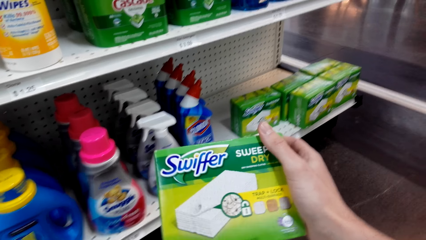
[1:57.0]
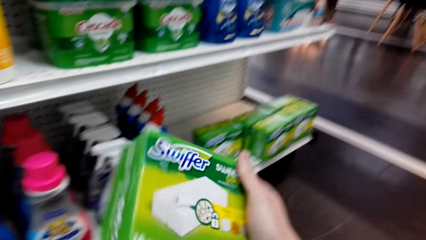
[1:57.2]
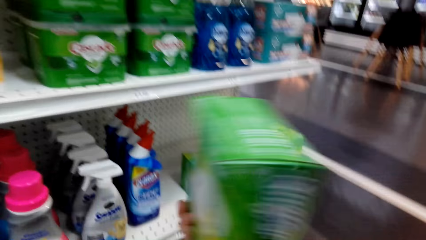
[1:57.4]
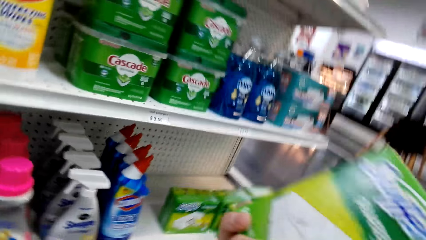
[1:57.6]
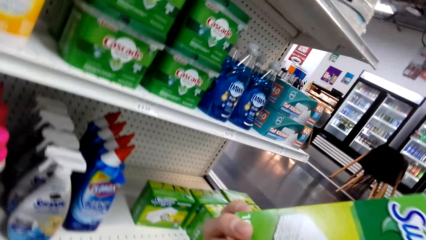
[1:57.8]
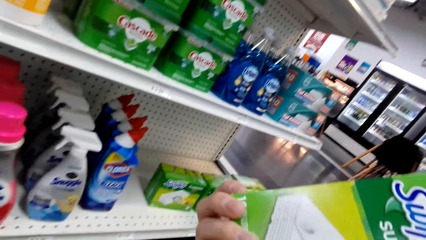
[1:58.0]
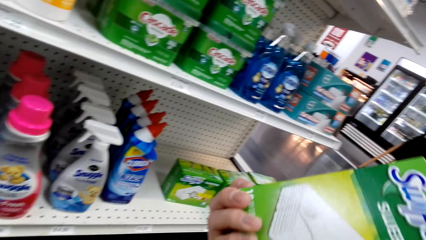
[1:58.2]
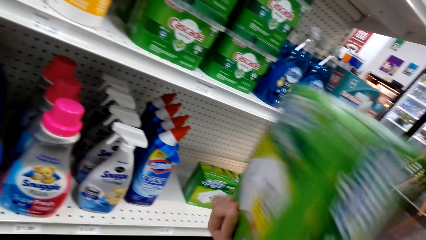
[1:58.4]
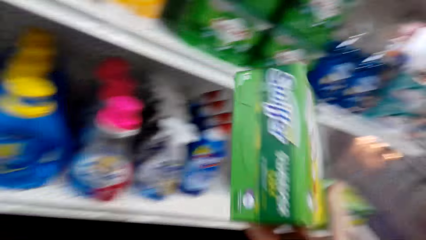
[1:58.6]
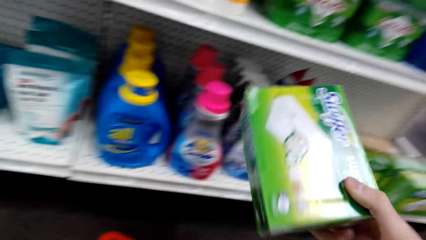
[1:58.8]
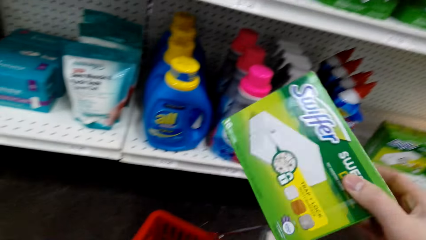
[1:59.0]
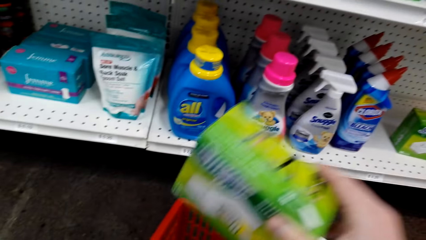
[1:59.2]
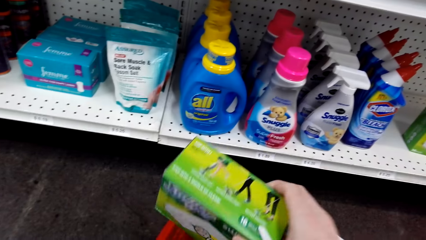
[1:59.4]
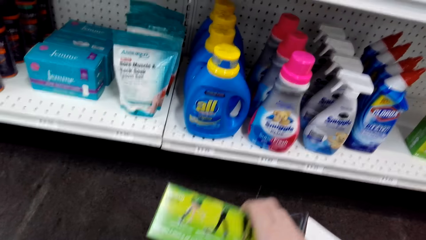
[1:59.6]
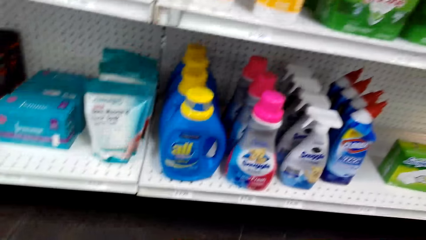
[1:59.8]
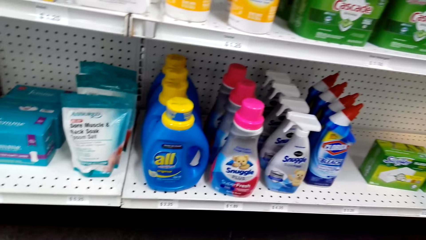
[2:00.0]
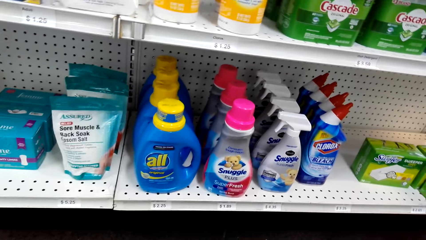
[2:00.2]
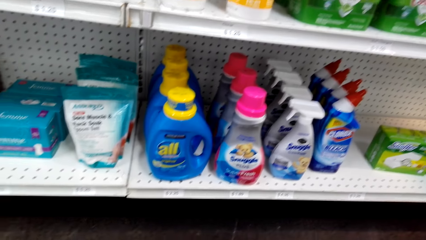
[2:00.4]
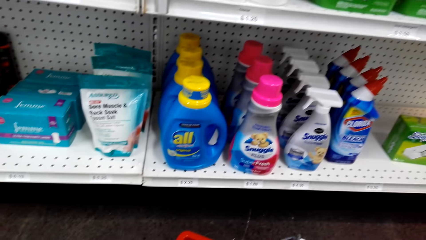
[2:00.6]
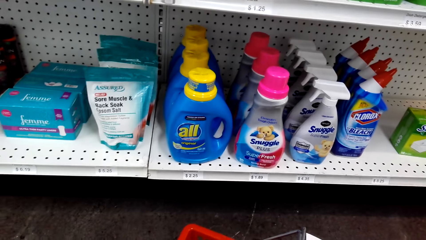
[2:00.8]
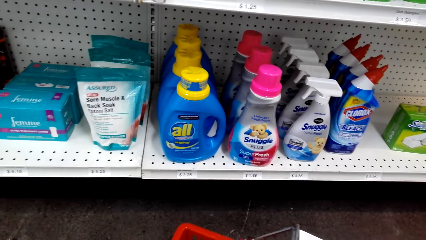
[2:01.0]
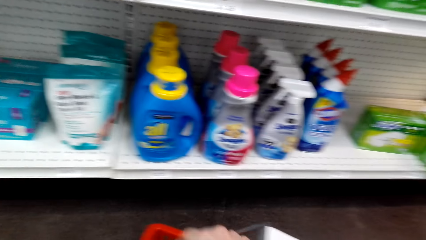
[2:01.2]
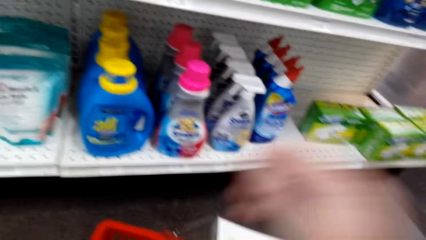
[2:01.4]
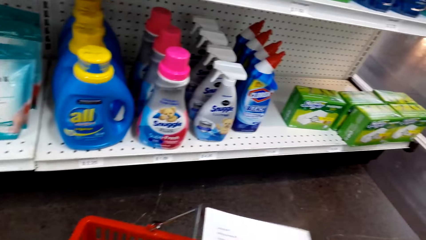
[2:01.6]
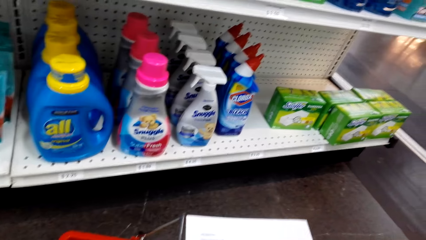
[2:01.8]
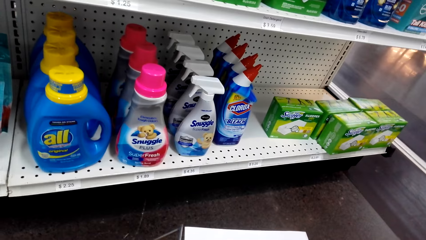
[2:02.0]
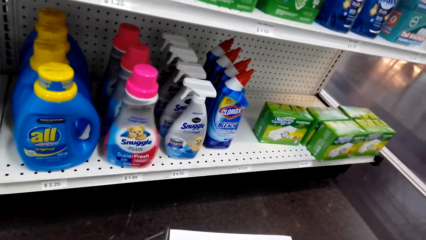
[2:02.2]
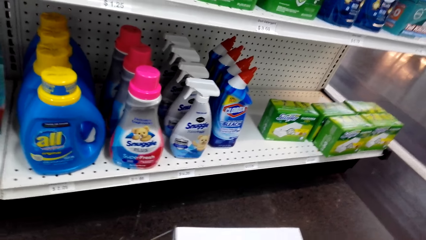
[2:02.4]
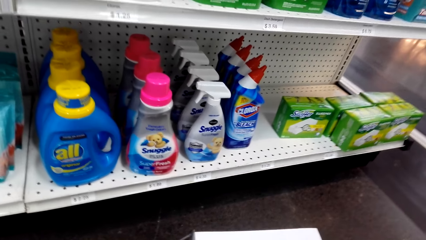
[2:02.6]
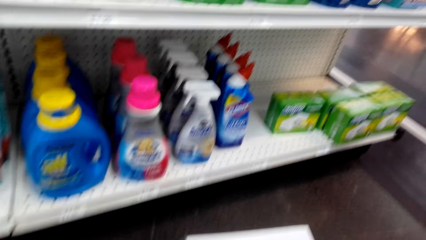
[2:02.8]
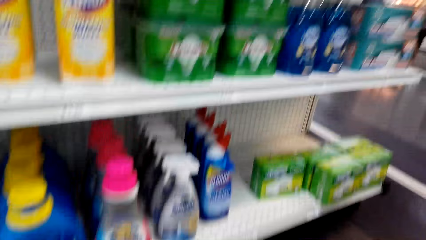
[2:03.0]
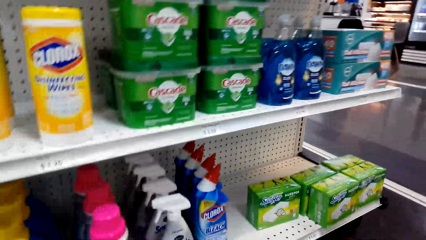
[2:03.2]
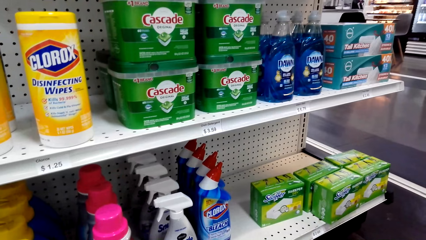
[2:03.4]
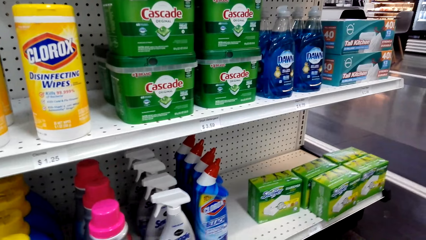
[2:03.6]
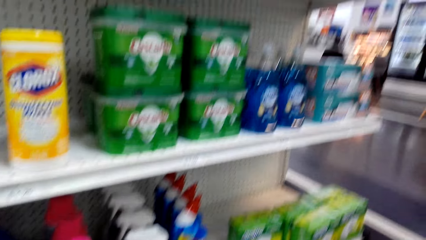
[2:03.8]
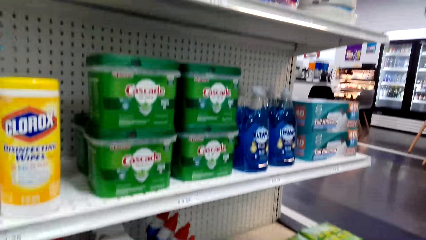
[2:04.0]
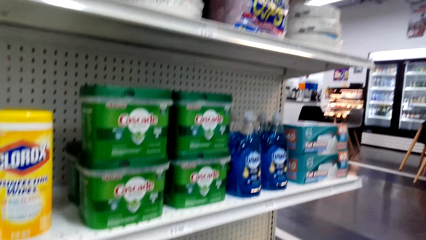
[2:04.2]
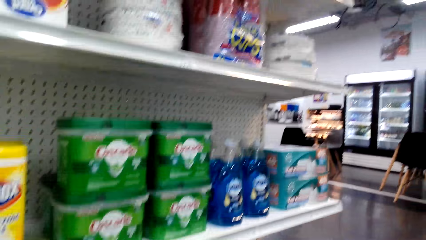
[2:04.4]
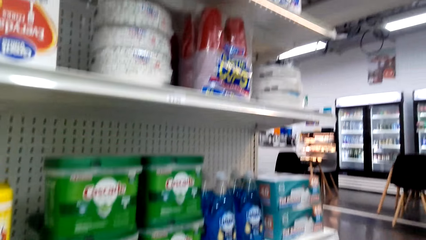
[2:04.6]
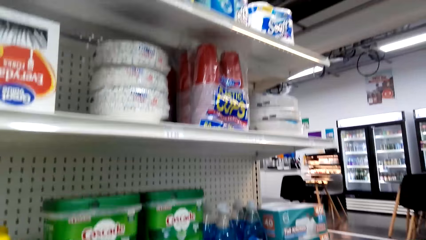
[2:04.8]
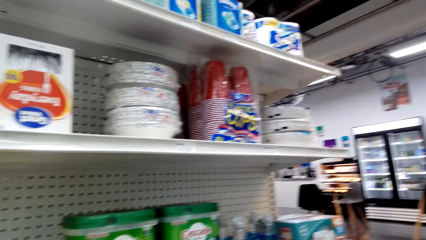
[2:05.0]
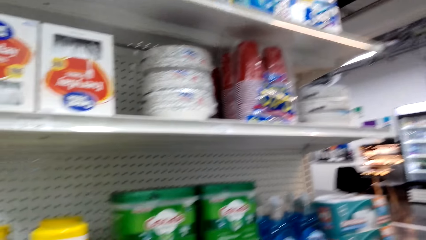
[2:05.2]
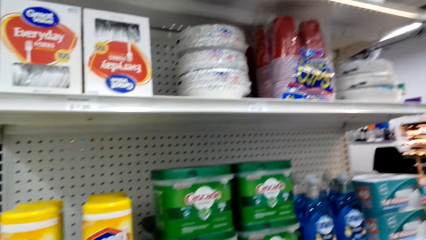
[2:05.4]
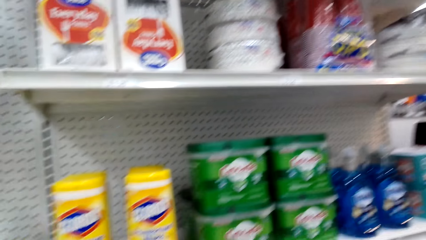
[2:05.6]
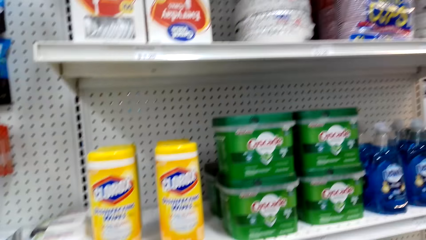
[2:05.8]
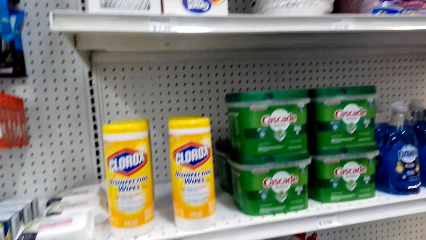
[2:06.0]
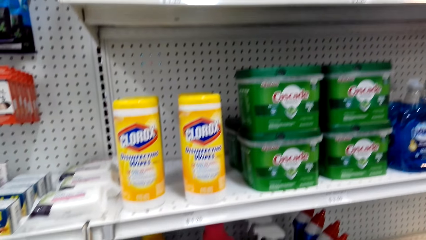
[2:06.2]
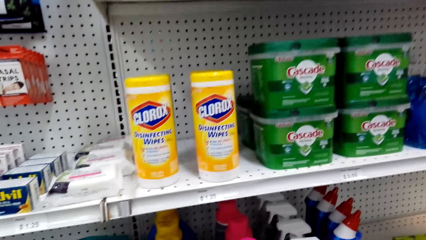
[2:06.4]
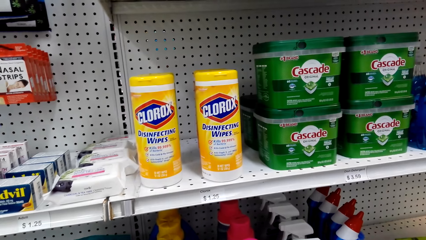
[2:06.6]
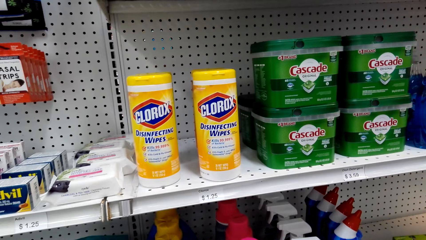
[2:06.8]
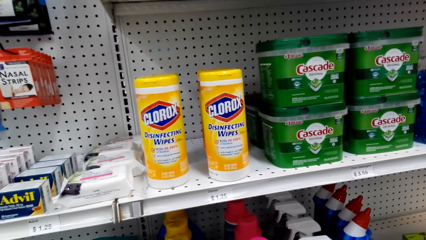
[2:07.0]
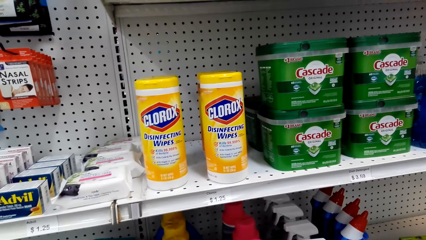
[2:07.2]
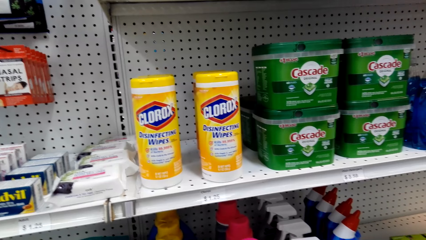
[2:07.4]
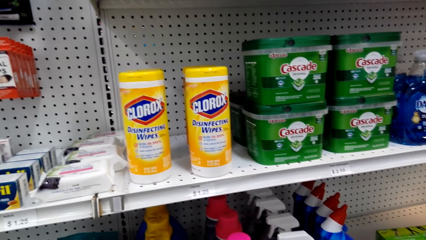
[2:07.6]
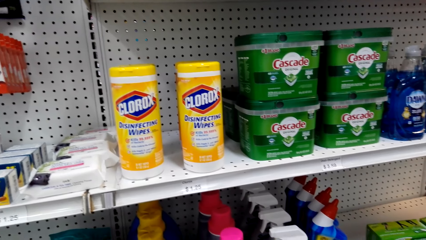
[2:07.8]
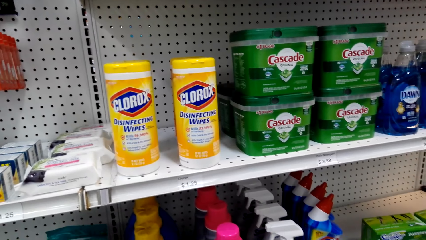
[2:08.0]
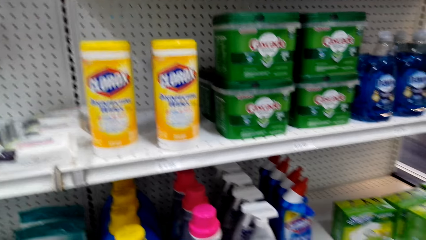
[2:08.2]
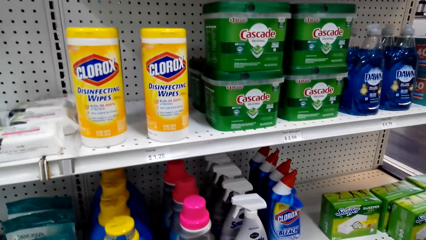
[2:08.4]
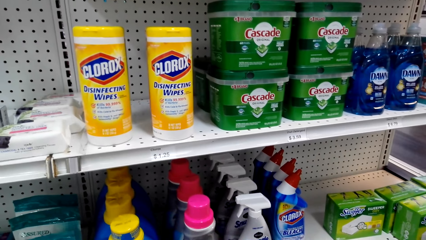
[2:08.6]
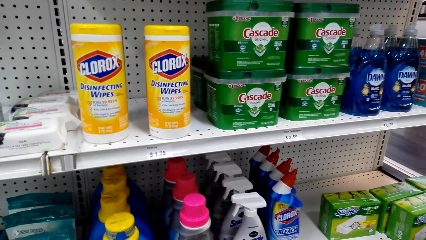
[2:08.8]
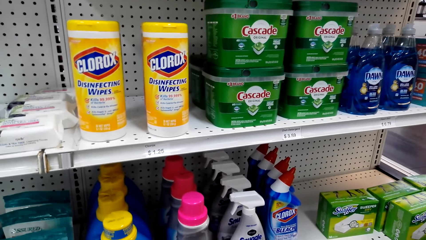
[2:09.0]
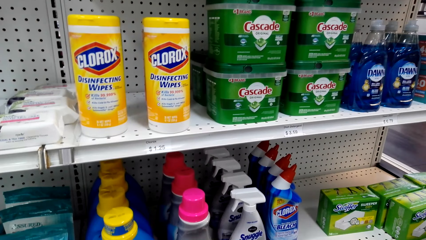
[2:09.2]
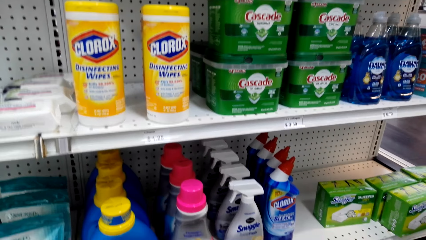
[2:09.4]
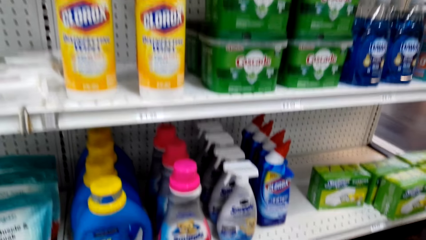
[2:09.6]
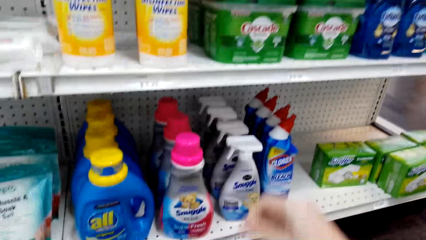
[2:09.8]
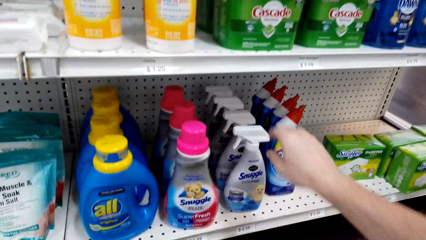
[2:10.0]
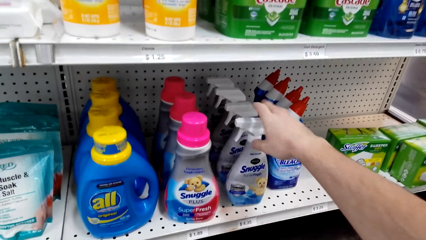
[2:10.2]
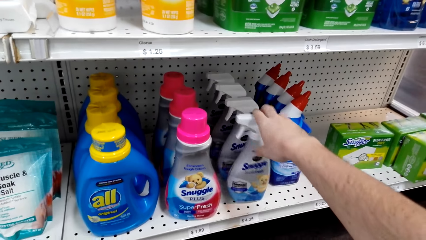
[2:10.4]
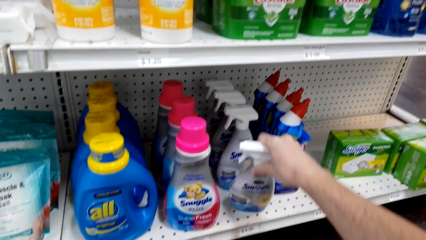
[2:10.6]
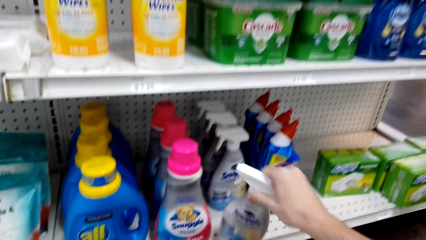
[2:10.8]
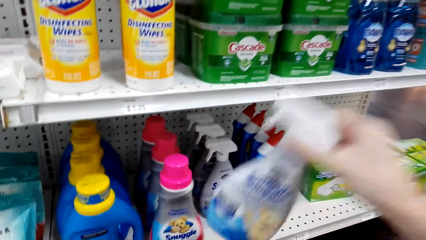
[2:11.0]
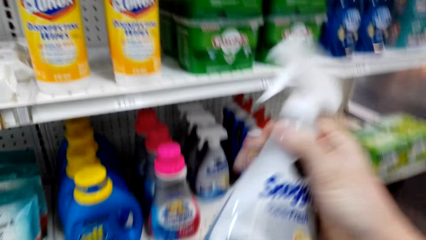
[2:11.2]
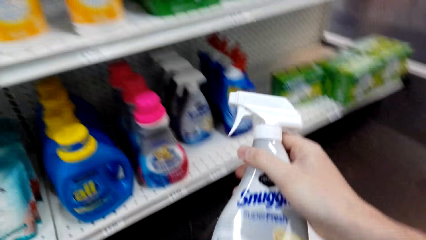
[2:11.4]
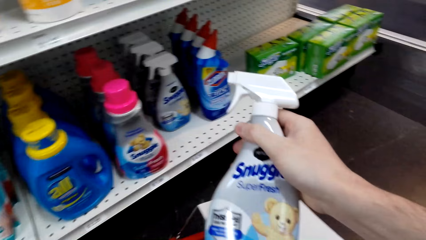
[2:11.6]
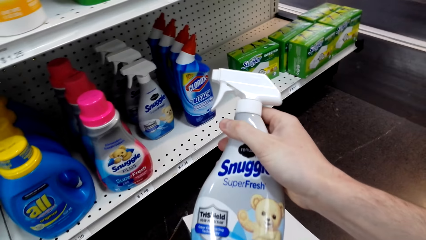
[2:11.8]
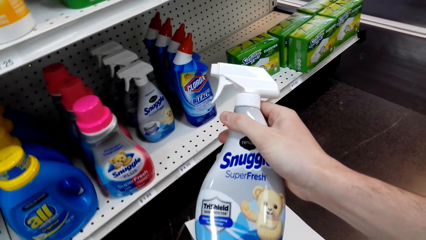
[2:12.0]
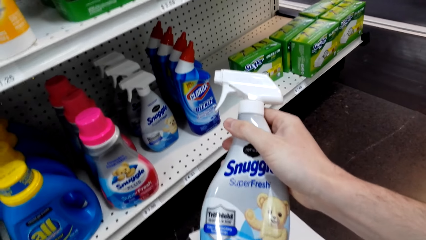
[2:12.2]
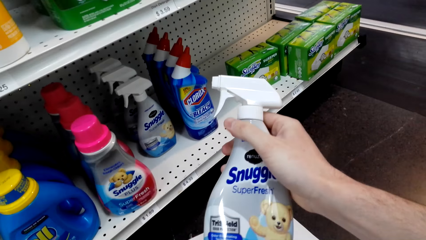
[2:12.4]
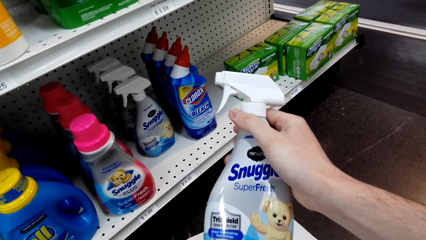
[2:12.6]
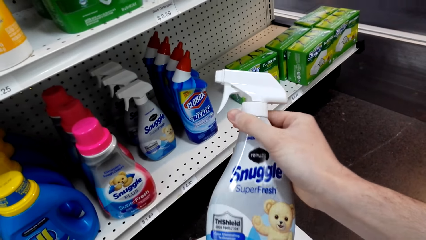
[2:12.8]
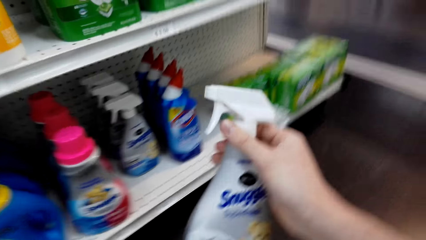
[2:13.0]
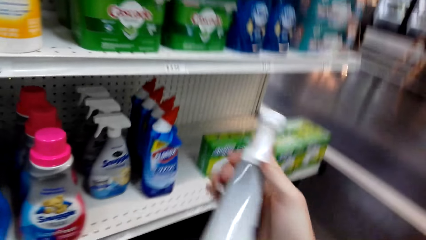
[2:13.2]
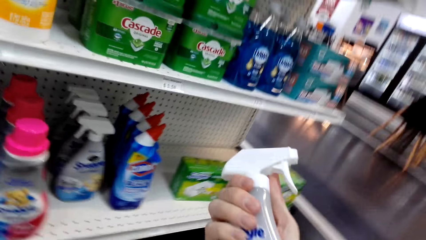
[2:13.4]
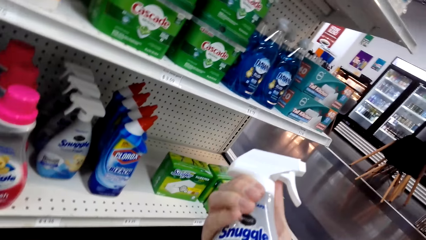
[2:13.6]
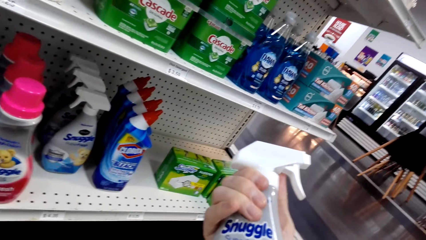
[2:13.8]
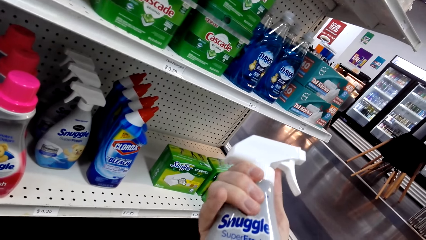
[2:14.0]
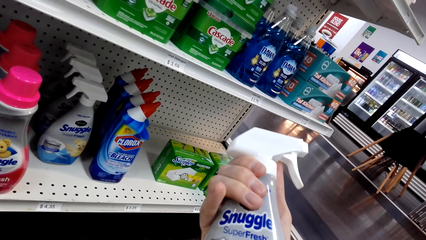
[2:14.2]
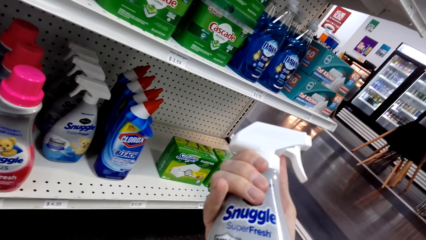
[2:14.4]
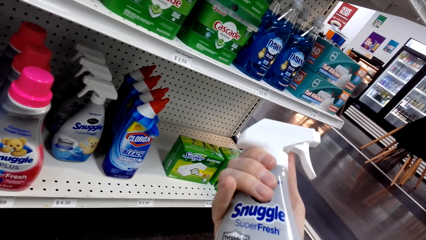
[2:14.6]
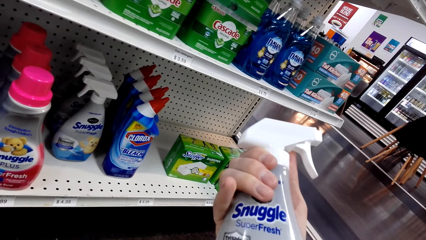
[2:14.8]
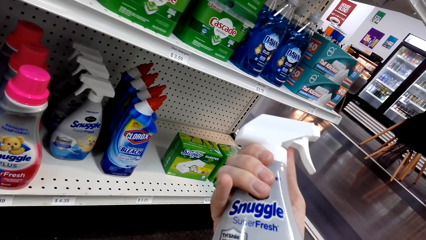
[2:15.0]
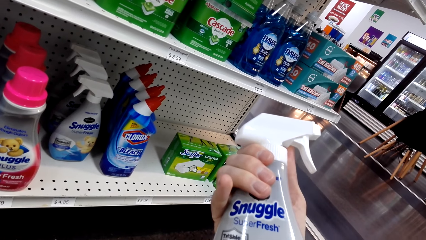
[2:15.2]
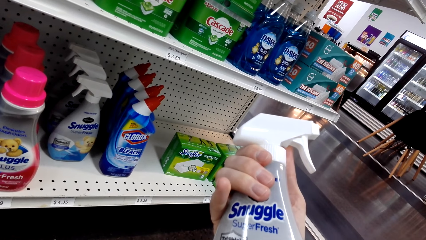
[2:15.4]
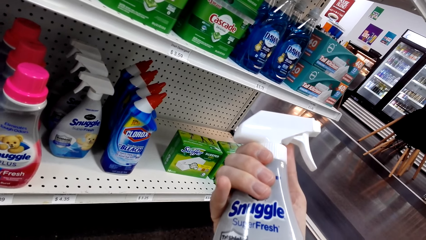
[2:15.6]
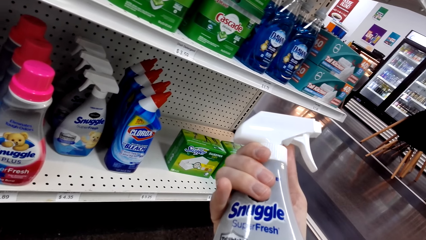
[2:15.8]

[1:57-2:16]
The camera wearer puts the Swiffer in the shopping basket. They pick up a paper. They pick up the Snuggle soap bottle and look at the soap bottle.
